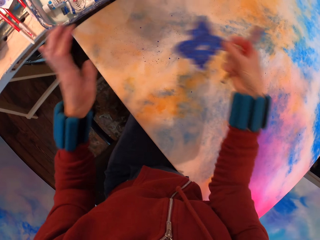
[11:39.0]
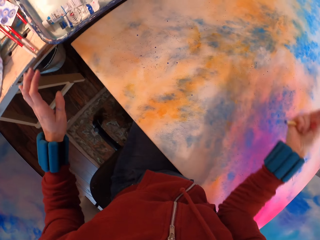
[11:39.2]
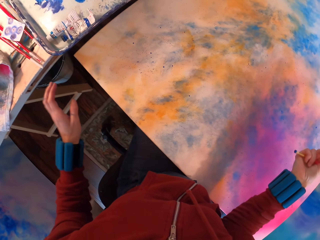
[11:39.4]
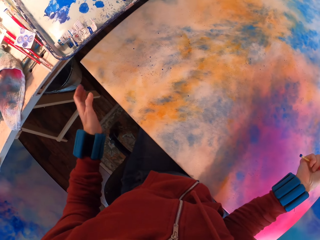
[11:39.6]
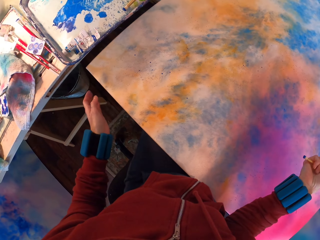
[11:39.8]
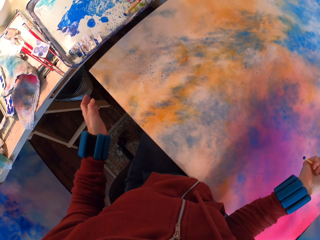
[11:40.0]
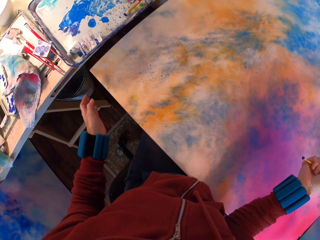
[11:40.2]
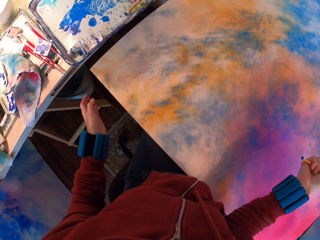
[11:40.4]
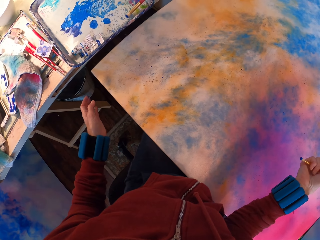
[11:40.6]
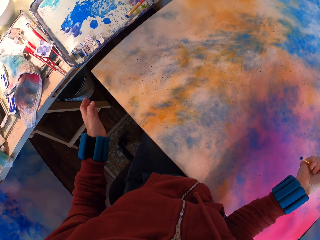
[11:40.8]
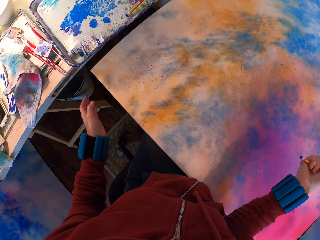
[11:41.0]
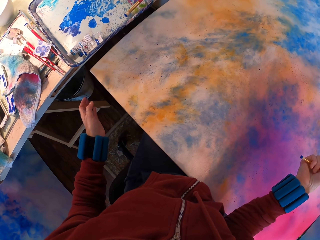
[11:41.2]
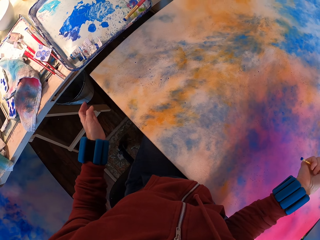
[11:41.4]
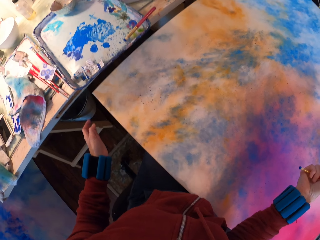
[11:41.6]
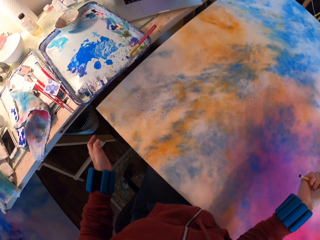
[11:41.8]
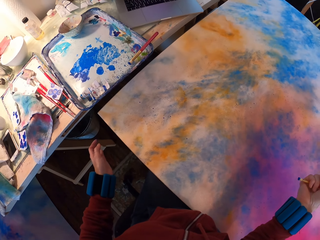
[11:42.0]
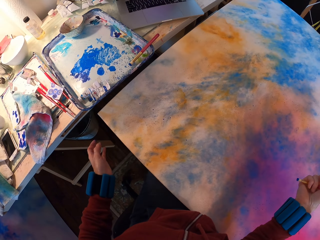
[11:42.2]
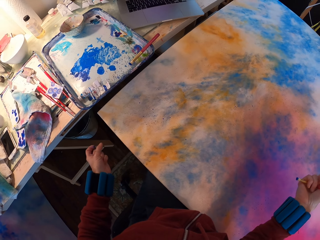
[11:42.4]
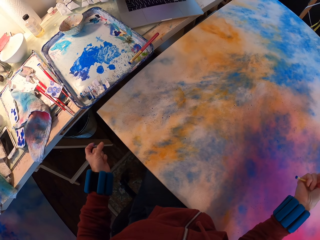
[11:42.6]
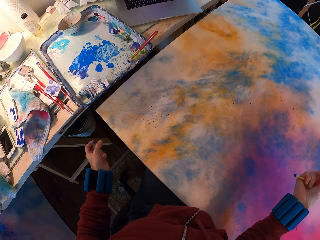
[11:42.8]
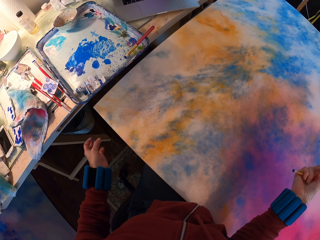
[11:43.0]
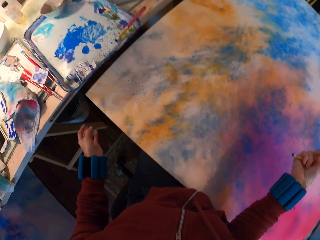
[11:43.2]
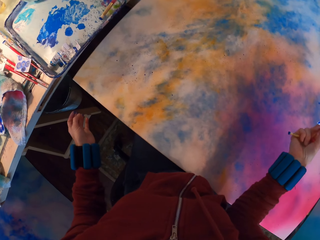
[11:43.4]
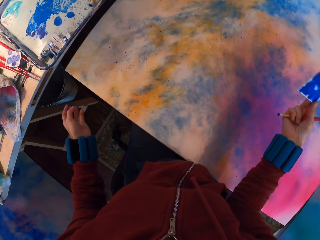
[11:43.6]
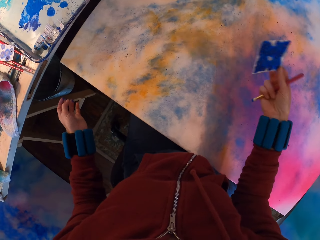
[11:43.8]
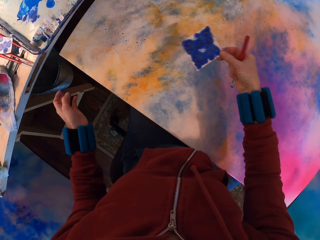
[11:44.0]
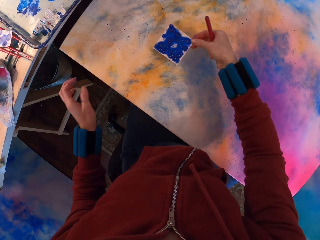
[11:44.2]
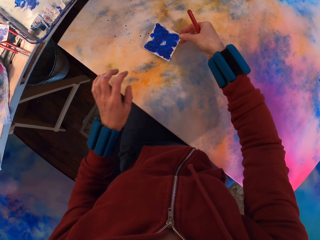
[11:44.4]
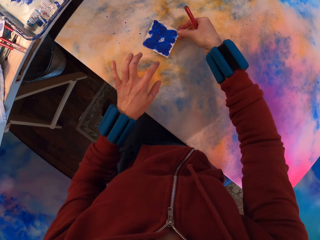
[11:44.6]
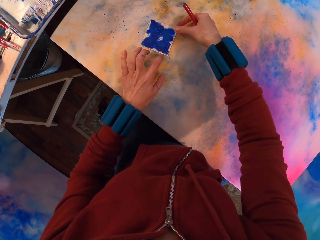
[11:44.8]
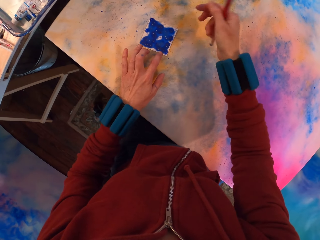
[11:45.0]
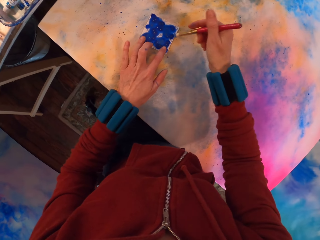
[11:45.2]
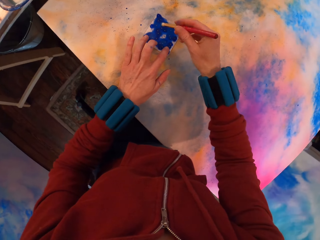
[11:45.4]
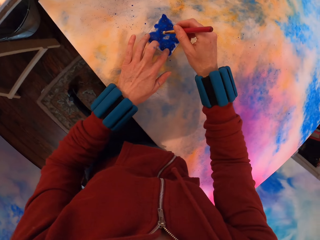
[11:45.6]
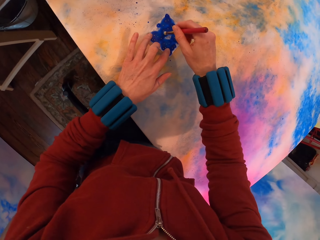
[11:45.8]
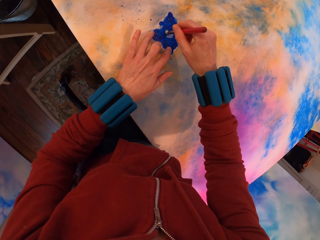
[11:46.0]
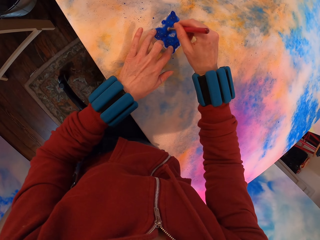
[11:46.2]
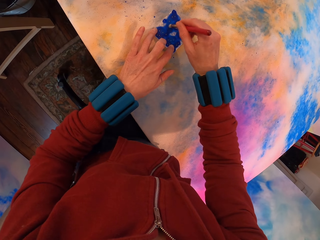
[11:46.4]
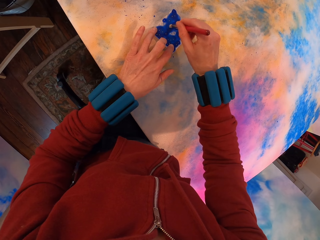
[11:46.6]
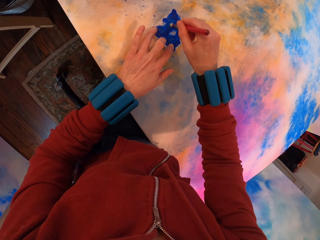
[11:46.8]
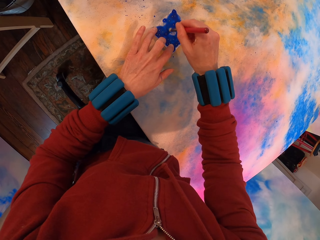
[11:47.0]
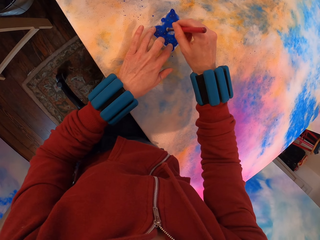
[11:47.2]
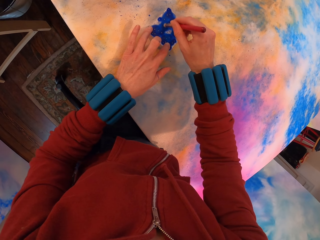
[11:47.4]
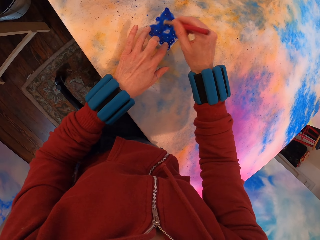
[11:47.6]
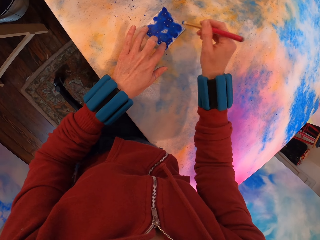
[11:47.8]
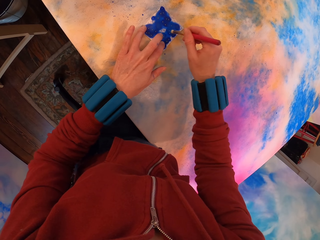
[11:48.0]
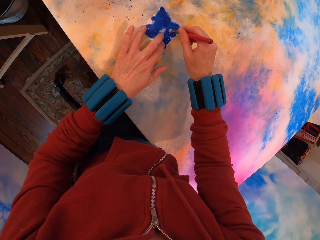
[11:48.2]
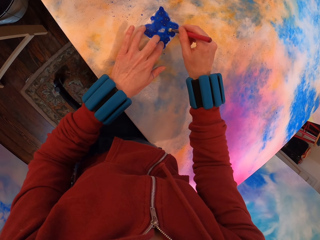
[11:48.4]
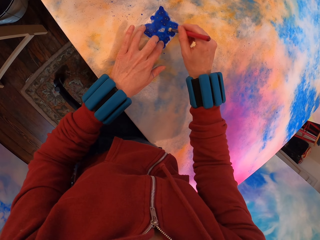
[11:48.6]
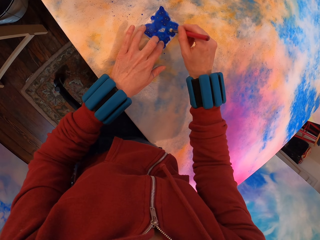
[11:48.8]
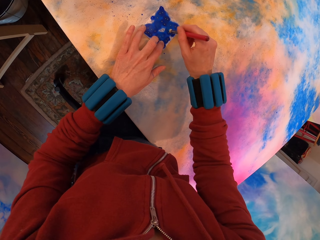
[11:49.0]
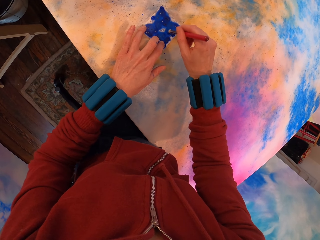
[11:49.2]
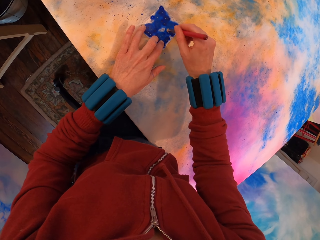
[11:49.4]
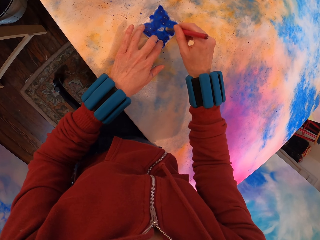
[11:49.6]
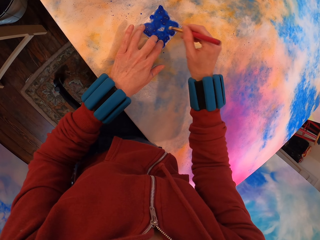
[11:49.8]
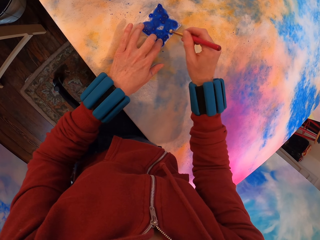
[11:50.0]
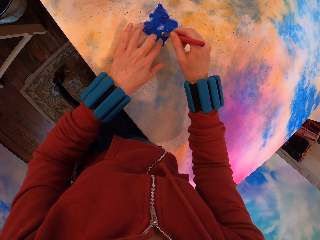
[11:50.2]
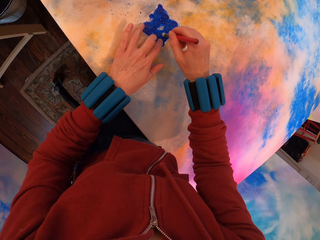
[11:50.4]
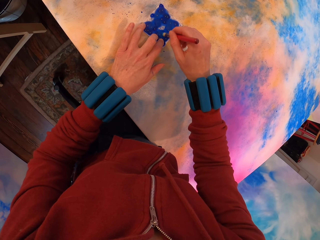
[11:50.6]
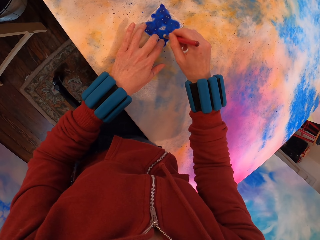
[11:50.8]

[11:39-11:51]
The camera wearer removes the paper. They look at the painting. They look around. They apply paint with a brush on the painting.

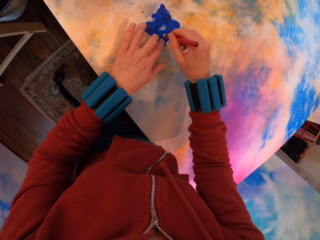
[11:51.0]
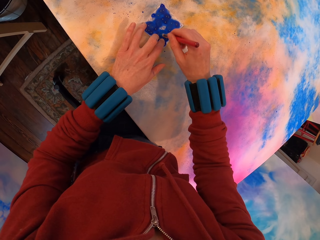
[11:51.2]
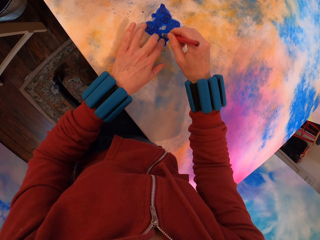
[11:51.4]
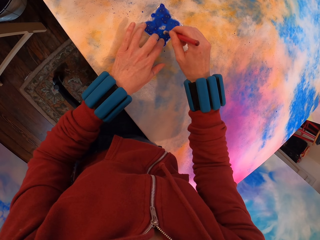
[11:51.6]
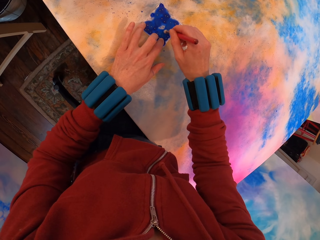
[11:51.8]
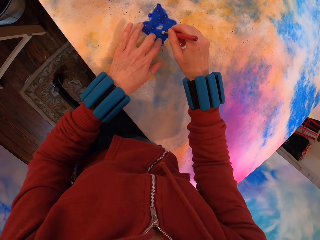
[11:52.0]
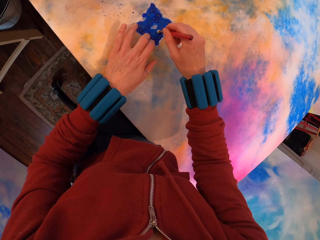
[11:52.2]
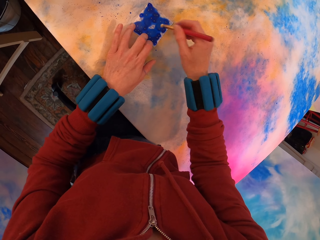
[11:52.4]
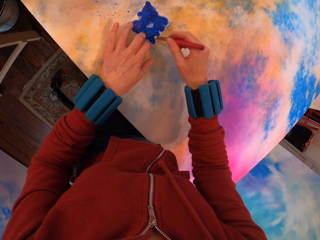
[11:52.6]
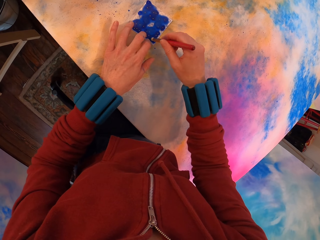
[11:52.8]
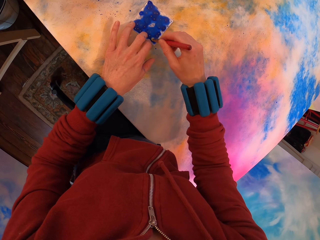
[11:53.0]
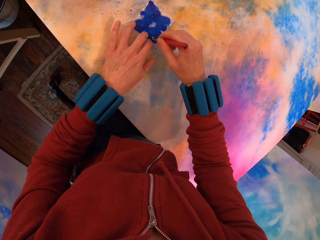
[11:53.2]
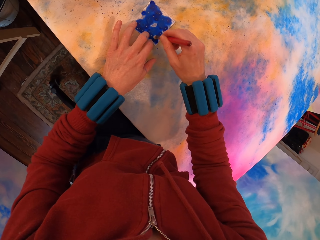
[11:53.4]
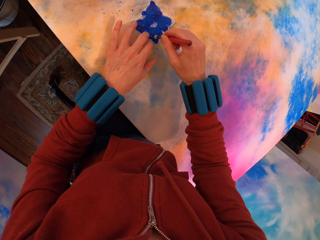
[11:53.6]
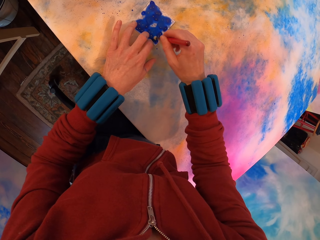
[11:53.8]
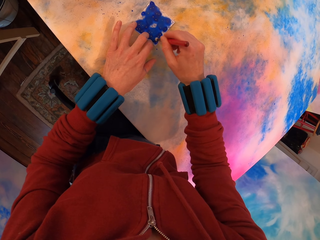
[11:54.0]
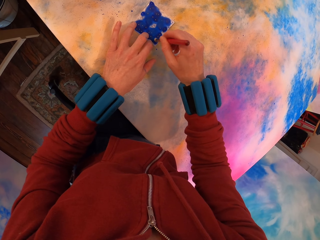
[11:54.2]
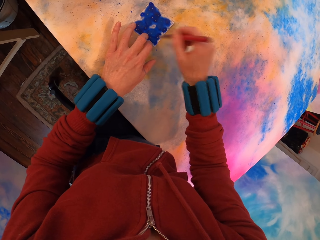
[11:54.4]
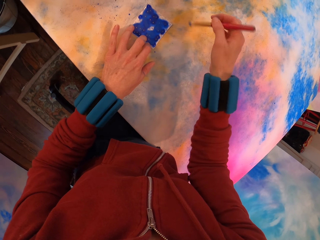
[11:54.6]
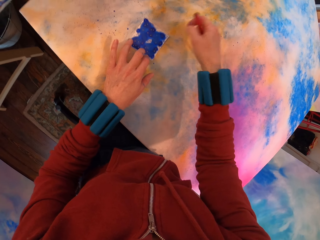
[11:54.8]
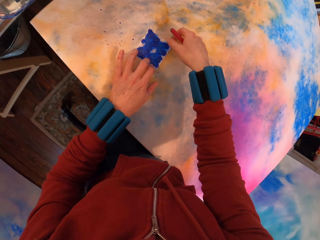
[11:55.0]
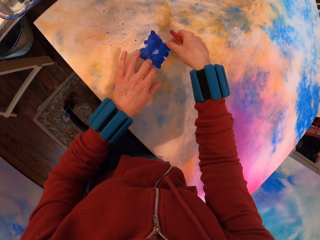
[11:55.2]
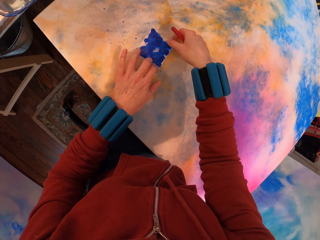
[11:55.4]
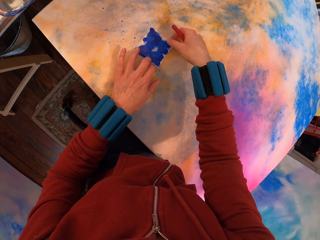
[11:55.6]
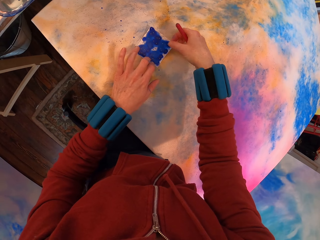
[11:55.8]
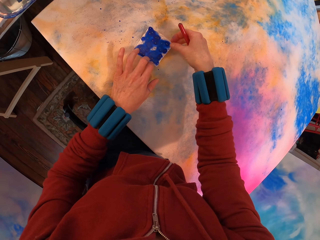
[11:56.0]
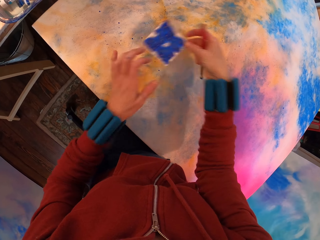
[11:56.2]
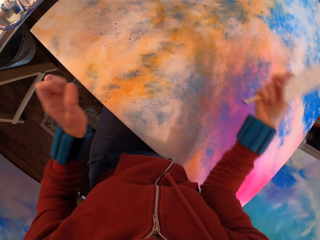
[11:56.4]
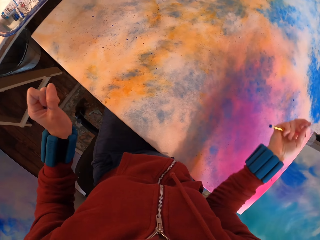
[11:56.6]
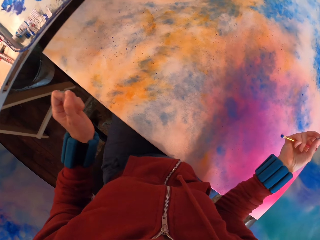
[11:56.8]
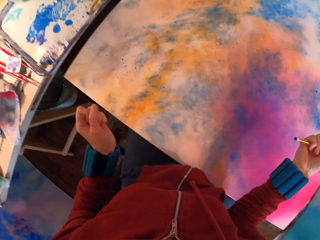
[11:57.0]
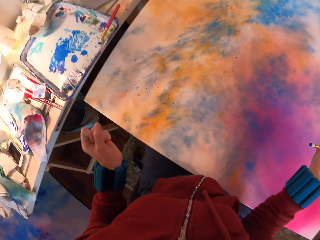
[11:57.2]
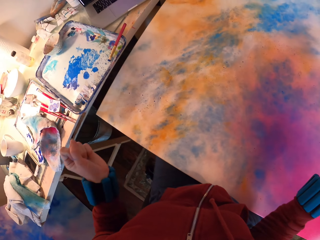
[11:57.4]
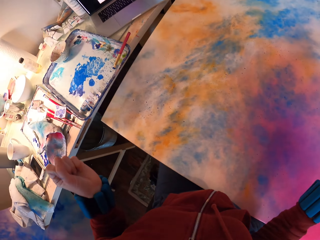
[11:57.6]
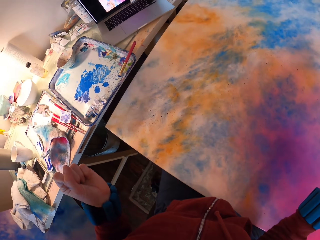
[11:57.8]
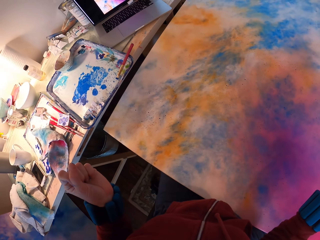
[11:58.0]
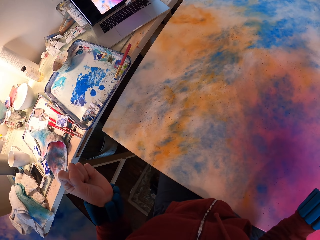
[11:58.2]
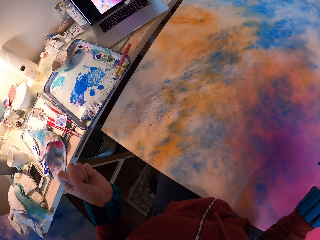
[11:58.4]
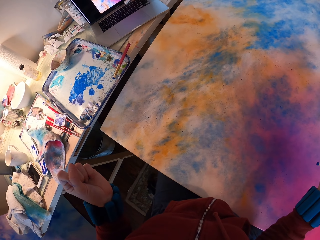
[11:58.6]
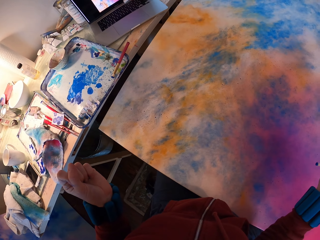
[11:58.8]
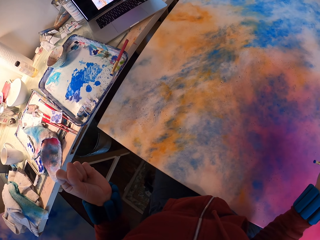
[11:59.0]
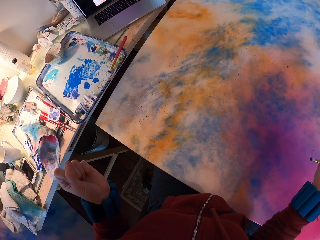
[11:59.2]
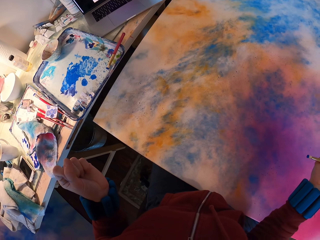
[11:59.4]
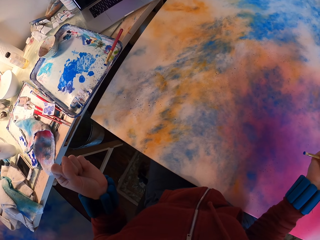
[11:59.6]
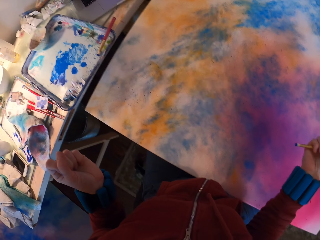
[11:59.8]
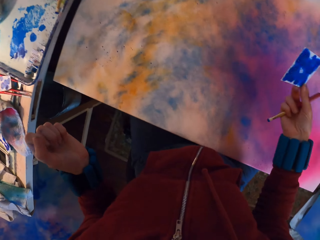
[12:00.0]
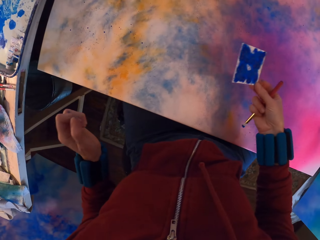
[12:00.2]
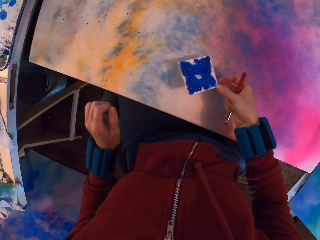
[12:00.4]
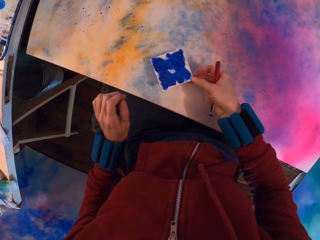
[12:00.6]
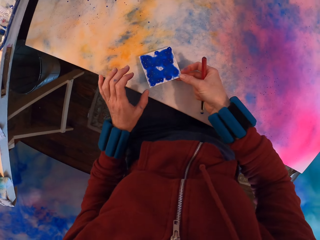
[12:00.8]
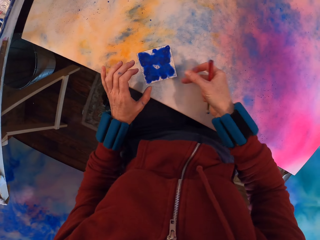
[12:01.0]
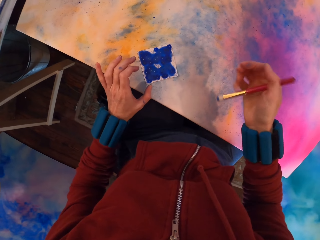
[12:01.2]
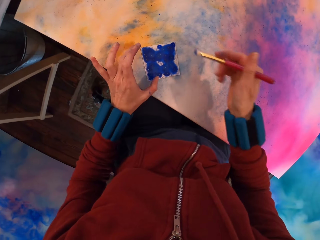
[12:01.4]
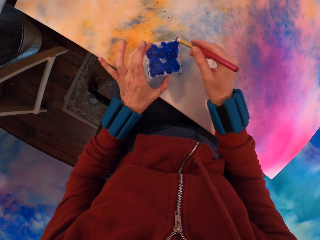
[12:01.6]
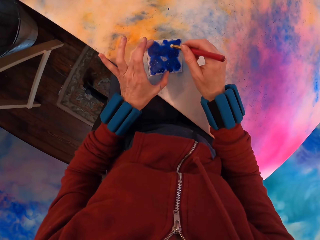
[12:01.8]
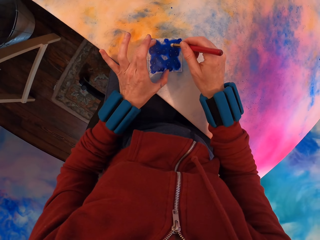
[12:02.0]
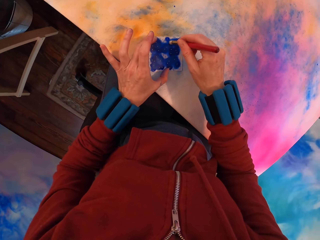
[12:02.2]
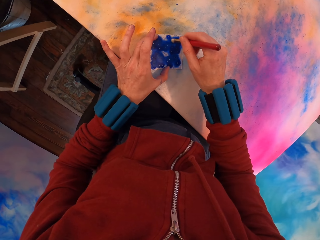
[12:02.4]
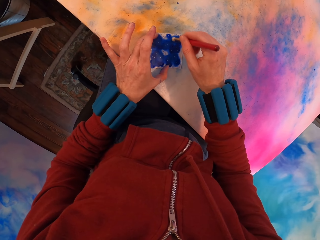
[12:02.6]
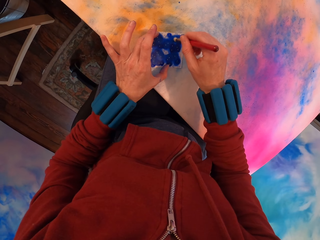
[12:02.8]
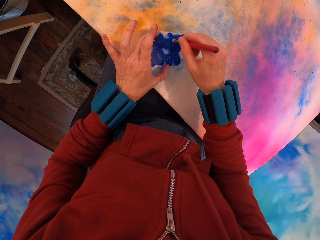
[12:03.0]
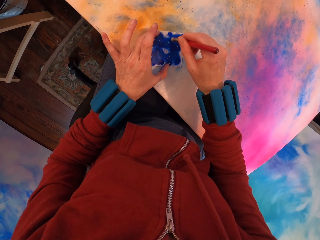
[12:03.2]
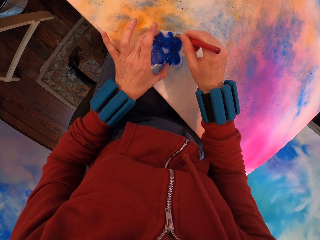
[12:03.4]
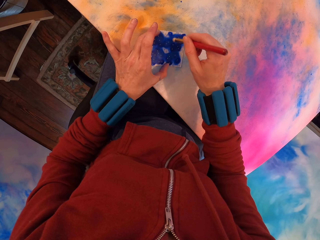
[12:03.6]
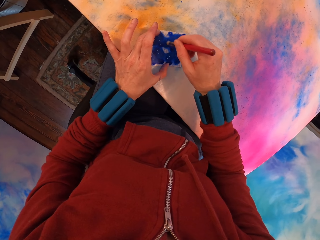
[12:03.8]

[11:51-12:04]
The camera wearer removes the paper. They look at the painting. They look around. They apply paint with a brush on the painting.
